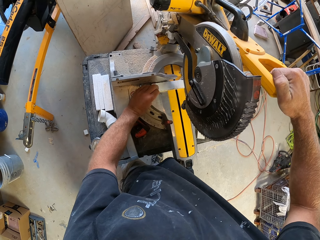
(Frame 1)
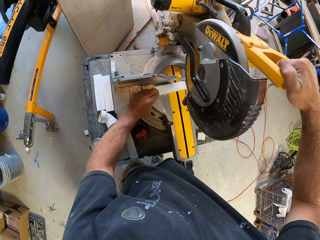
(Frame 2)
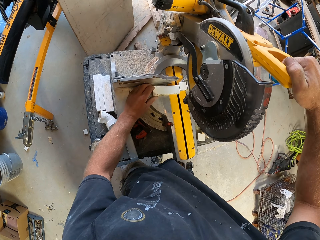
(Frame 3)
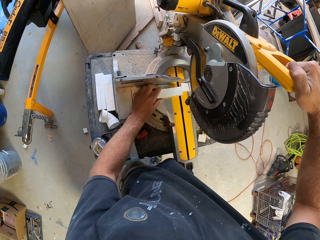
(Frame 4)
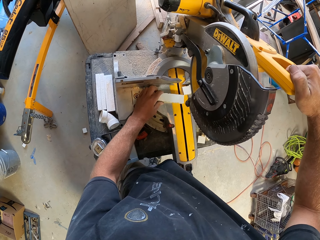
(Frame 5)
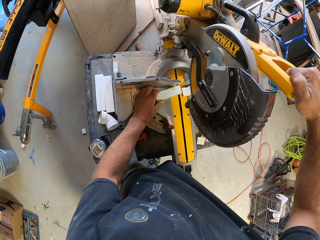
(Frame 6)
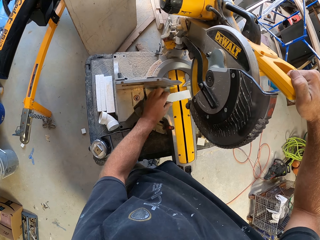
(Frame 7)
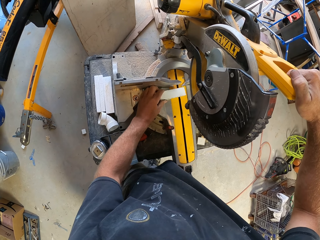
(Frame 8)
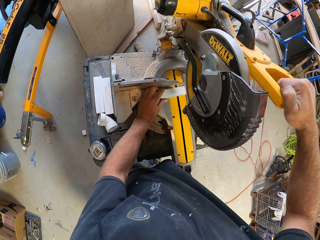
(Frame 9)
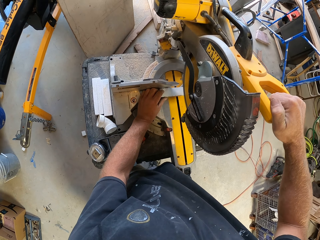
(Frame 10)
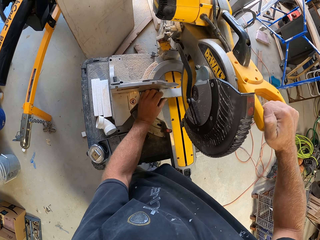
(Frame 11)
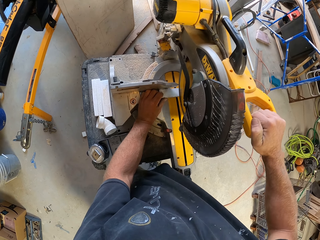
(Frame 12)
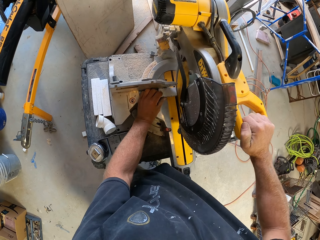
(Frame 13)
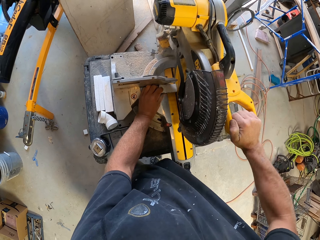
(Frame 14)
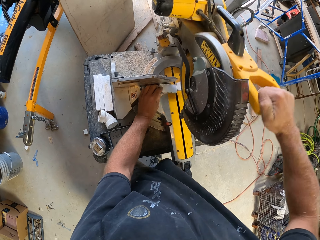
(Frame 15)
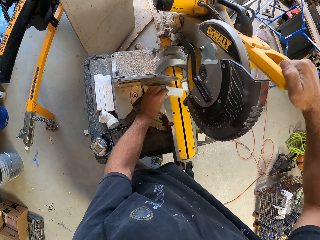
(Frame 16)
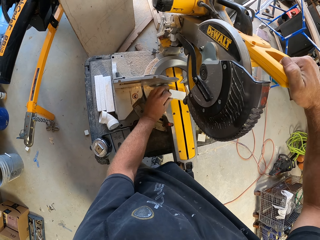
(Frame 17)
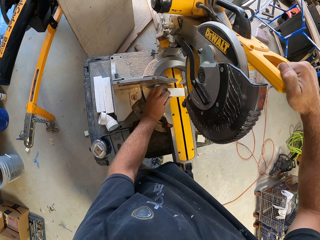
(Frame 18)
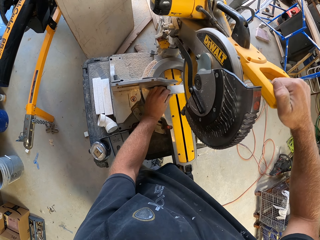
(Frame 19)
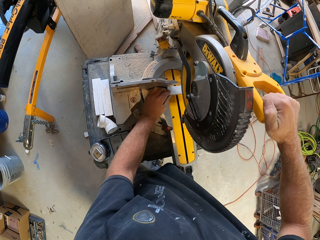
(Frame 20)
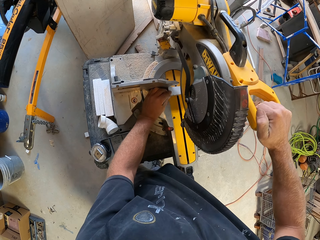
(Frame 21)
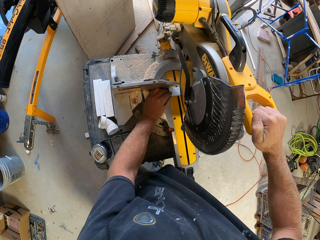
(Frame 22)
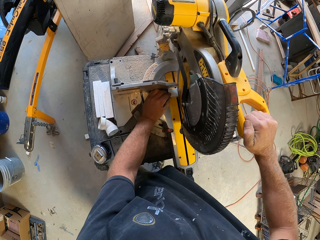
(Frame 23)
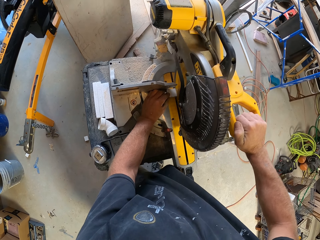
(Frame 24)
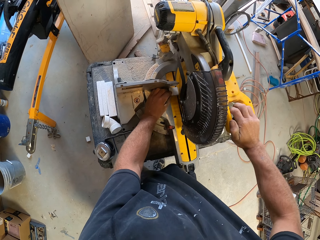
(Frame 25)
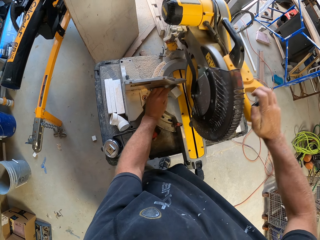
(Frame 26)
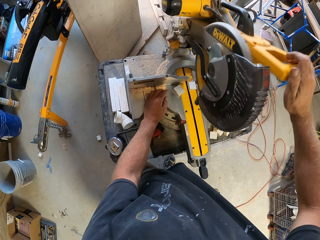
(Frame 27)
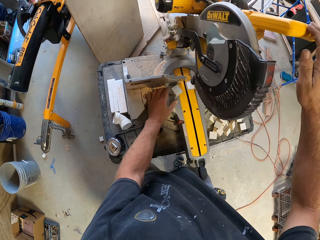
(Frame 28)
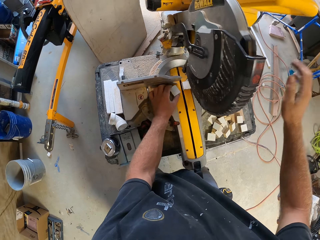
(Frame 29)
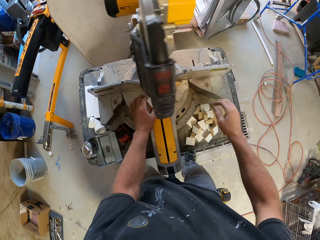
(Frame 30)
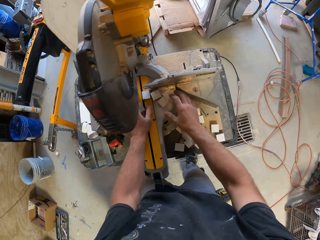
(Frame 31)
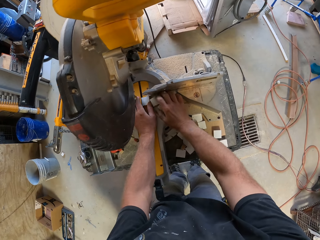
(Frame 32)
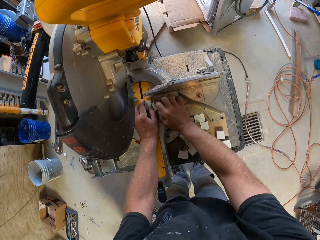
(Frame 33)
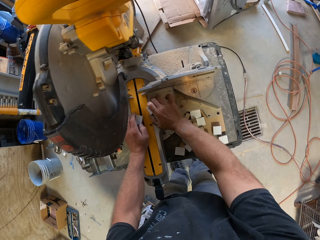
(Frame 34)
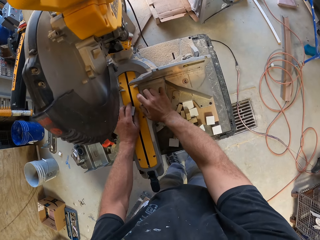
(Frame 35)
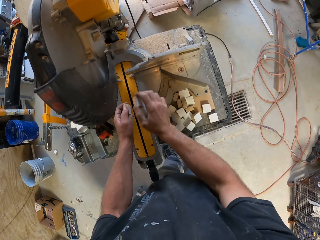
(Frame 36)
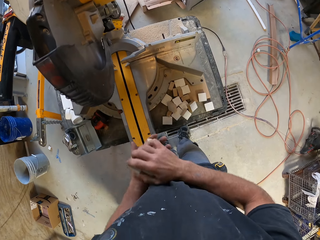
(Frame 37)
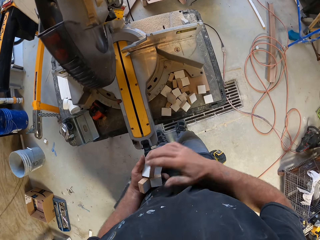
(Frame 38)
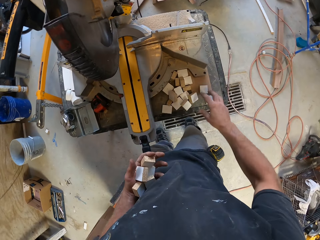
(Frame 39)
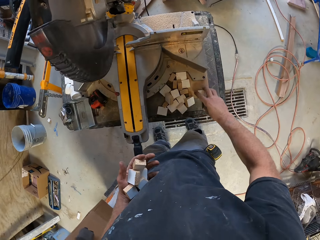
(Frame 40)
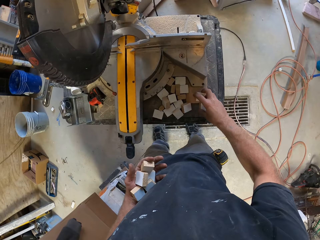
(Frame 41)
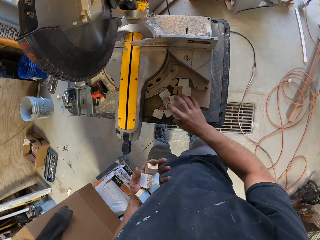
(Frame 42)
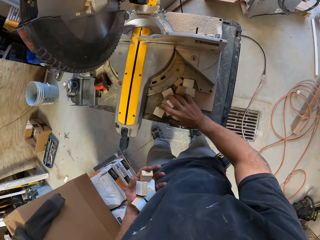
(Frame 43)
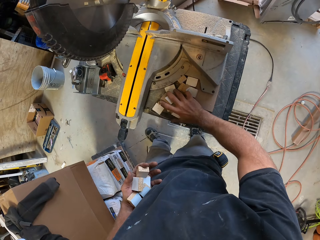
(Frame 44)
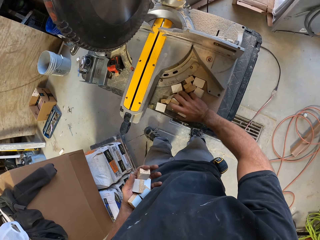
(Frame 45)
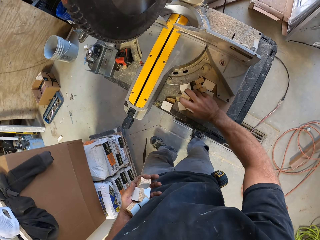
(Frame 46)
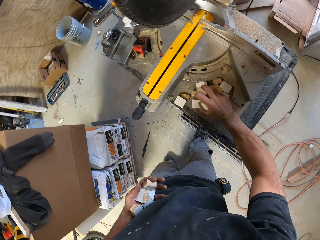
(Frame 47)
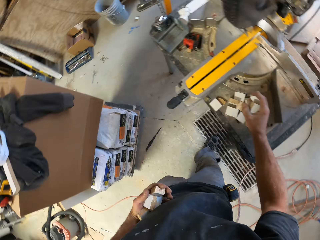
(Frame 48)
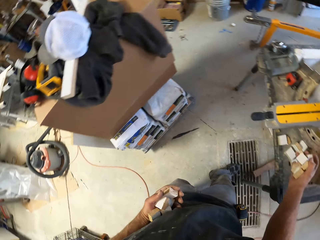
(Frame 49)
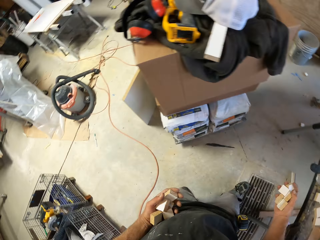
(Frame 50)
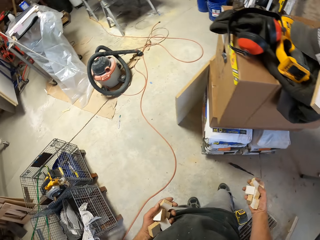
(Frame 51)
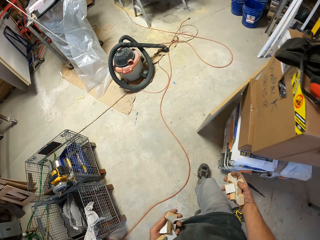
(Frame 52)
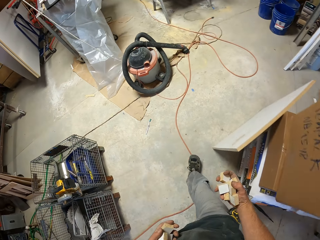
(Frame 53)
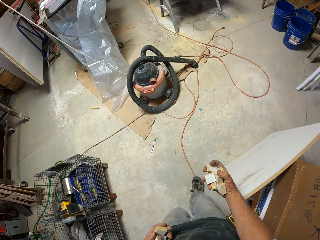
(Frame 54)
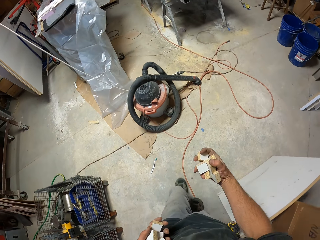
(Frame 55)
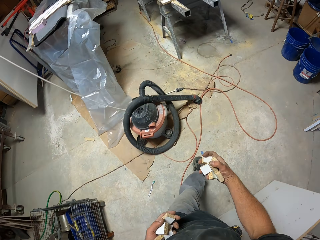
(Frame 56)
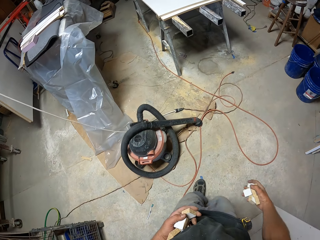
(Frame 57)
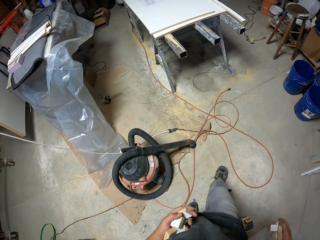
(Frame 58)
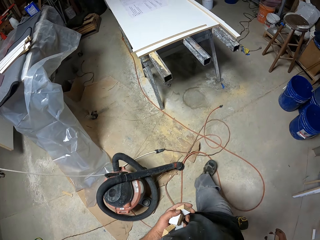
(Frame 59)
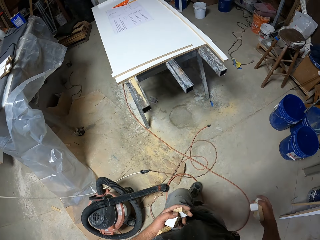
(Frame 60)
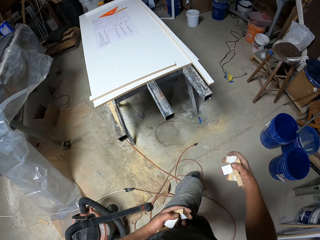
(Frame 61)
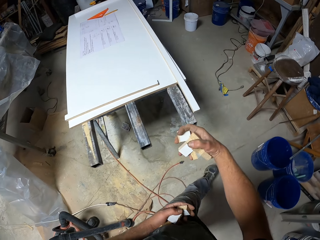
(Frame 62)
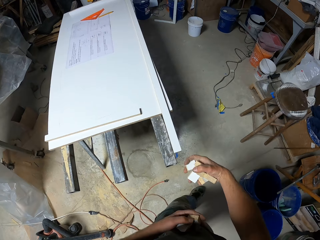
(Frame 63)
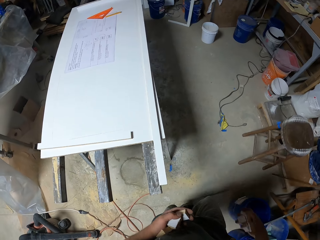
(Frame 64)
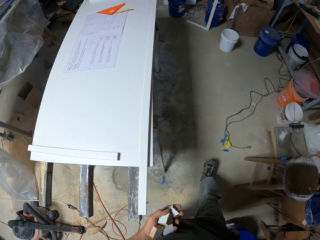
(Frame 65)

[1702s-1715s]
The camera wearer moves the piece of wood. They cut the piece of wood with the wood cutter machine. They collect small pieces of wood. They walk around the workshop.

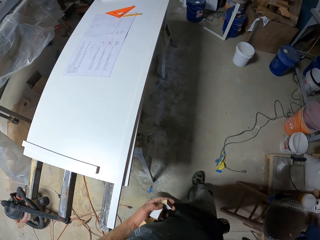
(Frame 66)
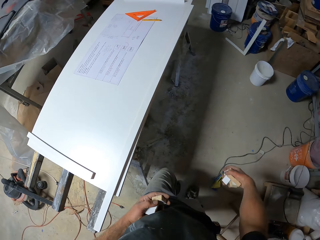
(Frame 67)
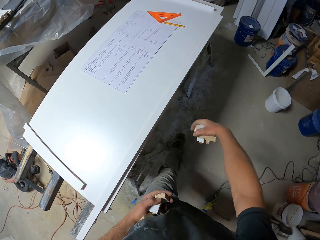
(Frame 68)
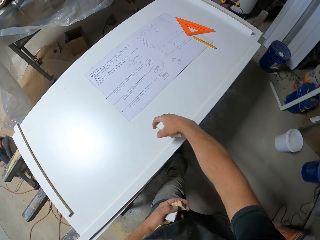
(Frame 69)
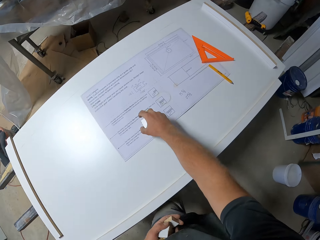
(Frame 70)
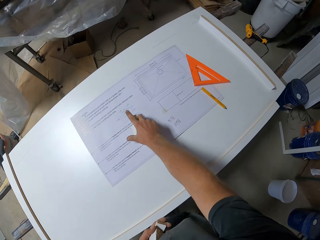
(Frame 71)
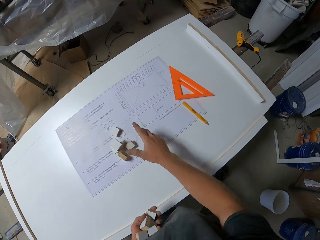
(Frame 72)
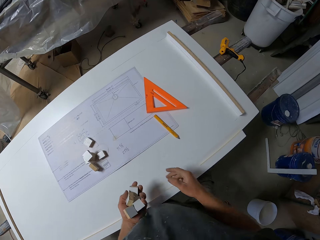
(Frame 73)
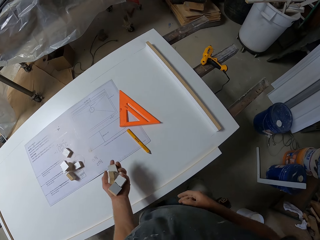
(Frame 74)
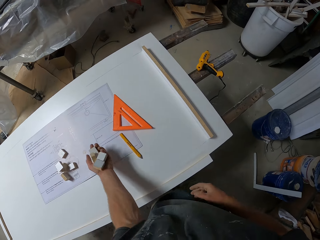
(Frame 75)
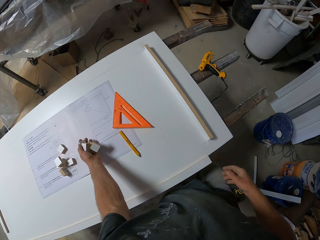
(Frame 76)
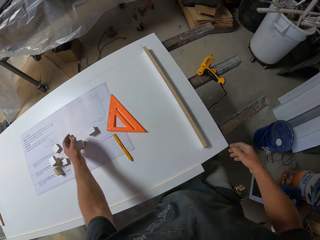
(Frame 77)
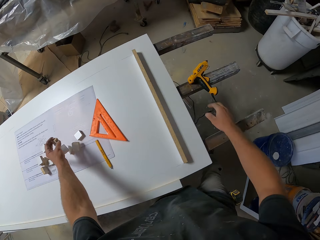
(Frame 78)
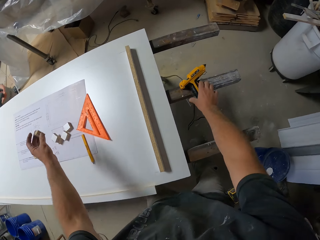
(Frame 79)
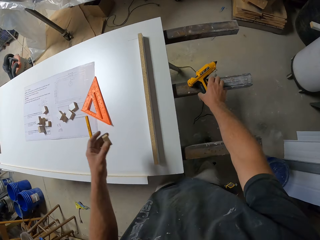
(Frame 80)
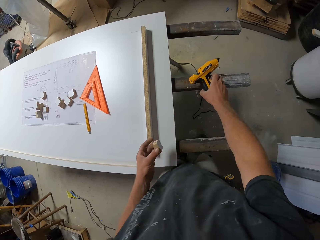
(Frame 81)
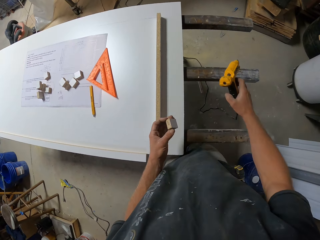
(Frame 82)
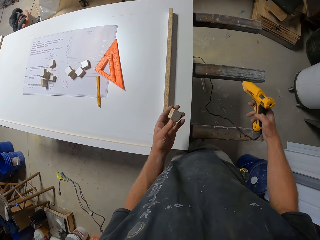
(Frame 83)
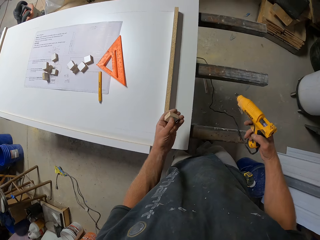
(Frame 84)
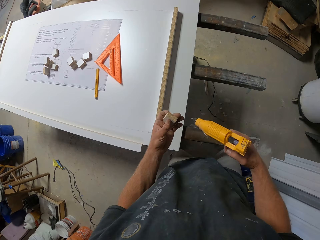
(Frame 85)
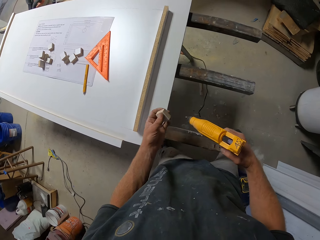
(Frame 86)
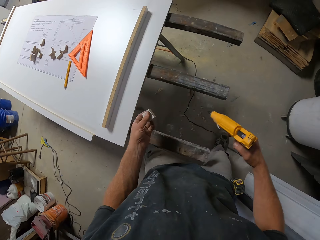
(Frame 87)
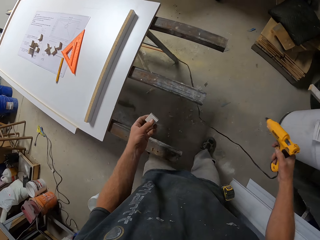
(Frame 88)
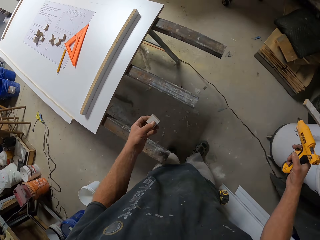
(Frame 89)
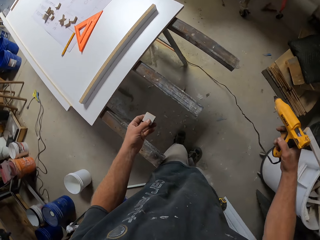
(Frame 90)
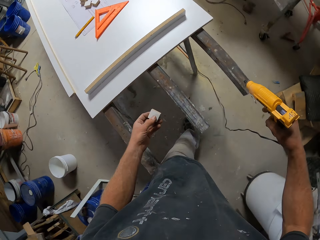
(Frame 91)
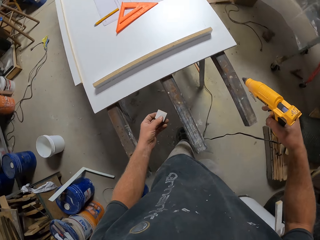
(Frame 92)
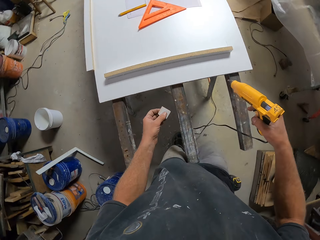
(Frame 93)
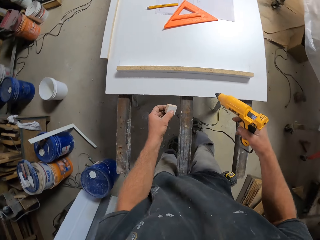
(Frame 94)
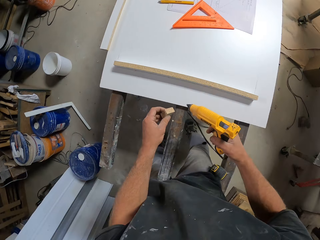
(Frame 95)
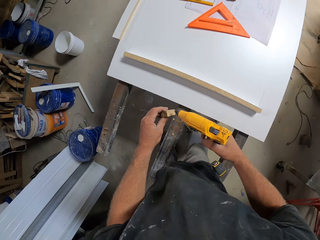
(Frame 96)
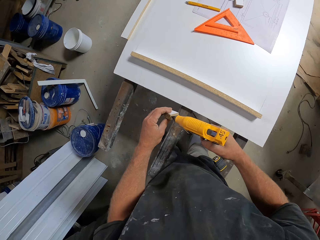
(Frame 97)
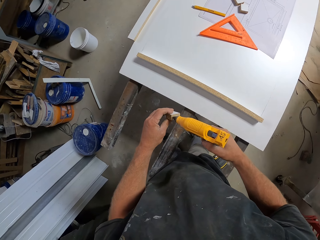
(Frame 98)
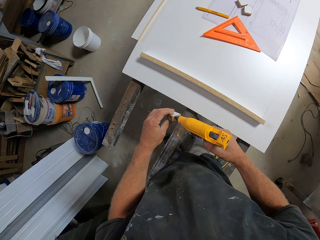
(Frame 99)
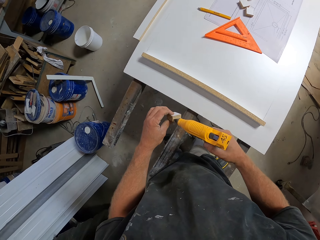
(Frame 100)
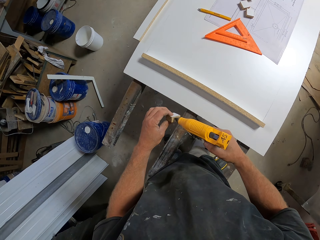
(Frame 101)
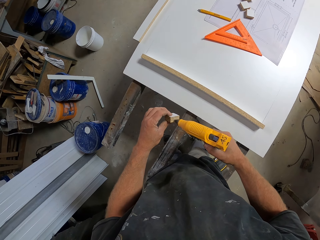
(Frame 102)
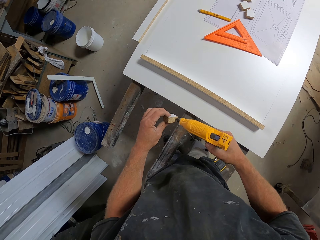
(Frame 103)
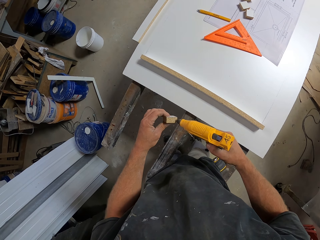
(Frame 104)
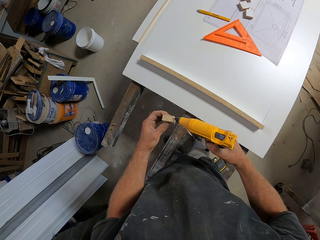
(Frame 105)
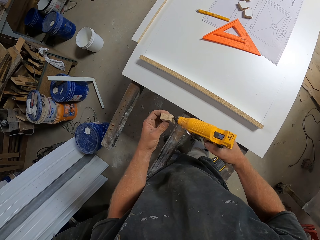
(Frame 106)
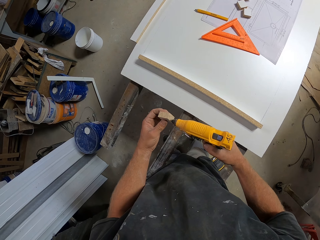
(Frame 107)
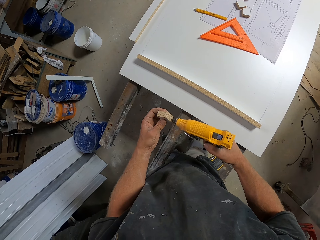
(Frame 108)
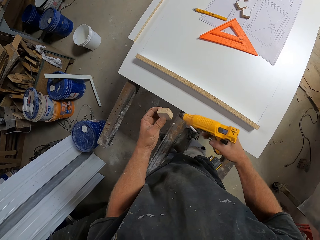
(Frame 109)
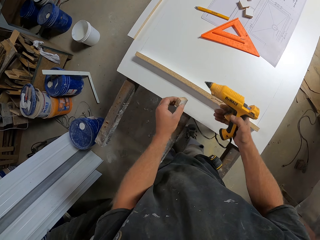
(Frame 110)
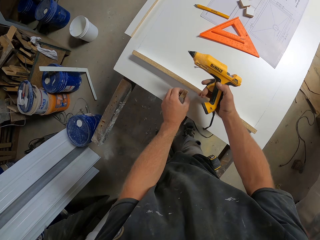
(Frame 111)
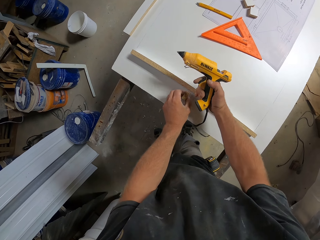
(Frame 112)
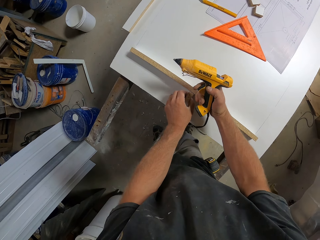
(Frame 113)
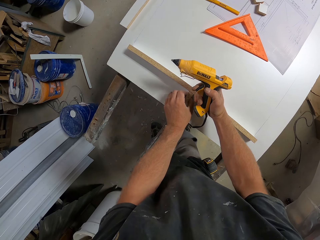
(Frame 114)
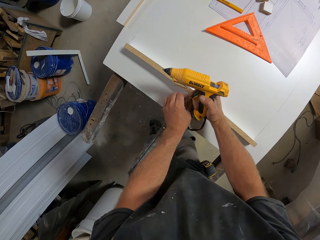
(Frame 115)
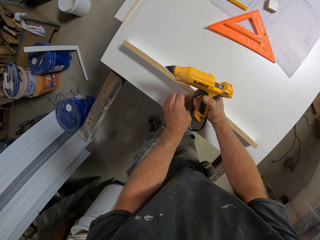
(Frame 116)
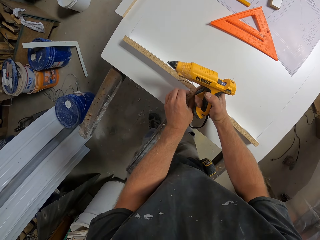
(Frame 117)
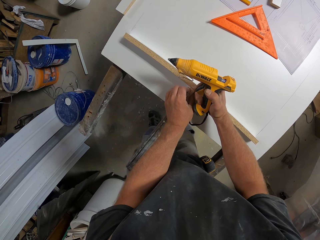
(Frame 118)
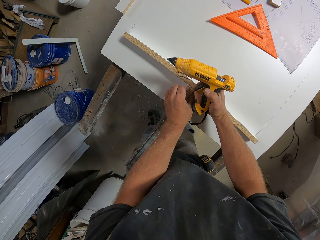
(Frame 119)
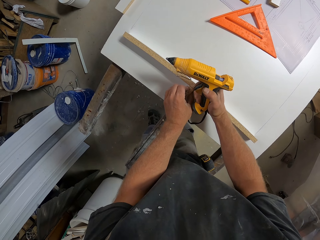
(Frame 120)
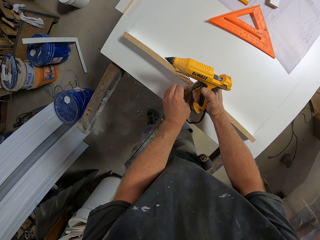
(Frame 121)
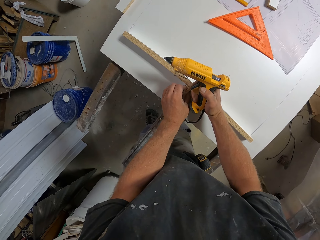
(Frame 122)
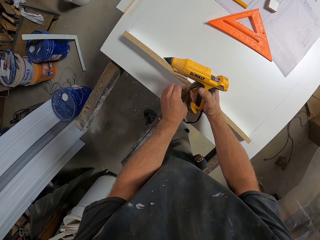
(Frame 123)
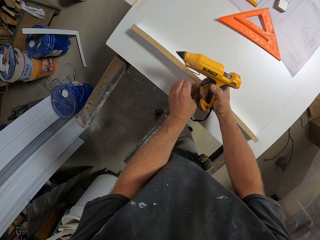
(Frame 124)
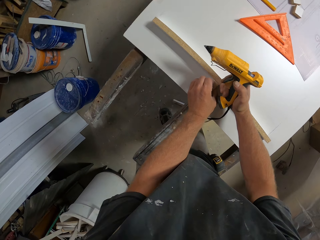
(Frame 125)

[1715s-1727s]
The camera wearer puts the pieces of wood on the work bench on a crafting paper. They put the pieces of wood on the work bench again. They pick up the glue gun. They hold a small piece of wood. They hold the glue gun. They apply glue to the small piece of wood. They stick the piece of wood against the piece of wood.
